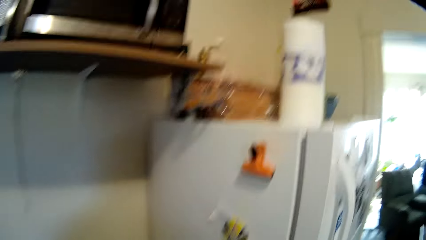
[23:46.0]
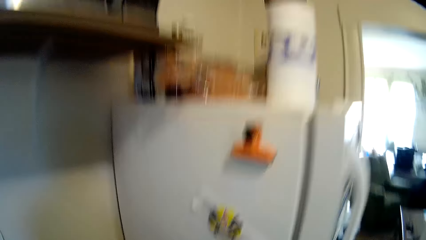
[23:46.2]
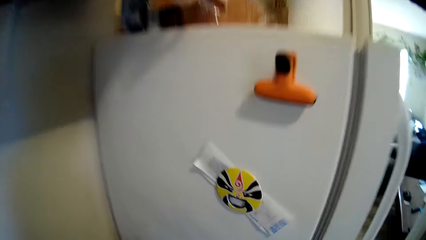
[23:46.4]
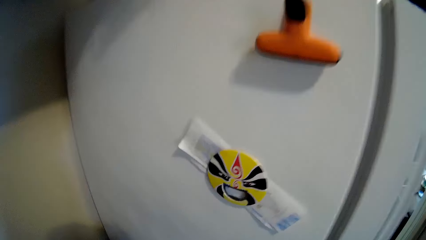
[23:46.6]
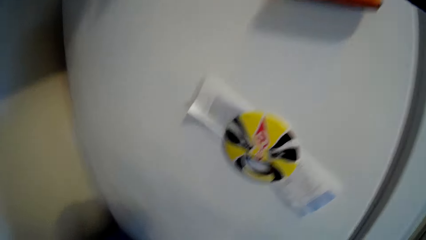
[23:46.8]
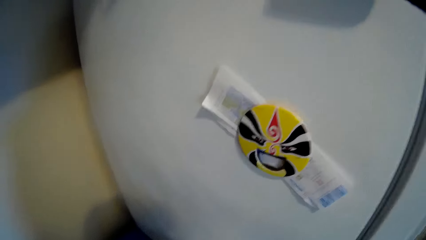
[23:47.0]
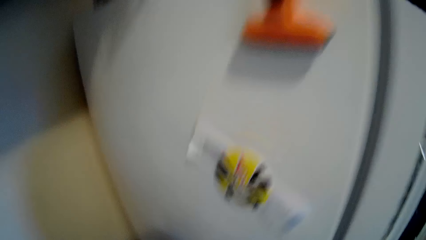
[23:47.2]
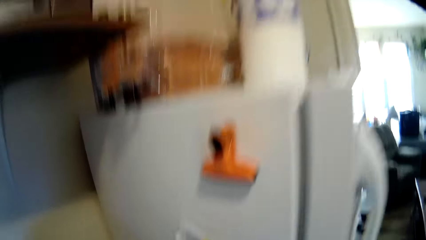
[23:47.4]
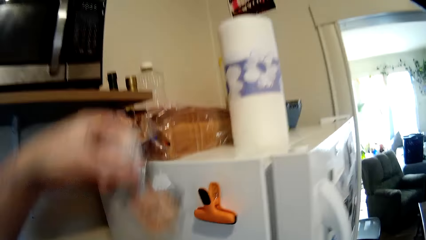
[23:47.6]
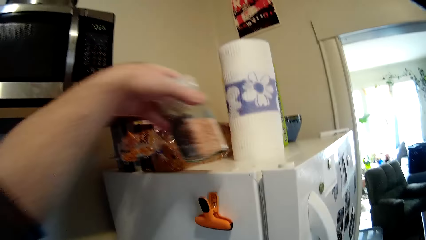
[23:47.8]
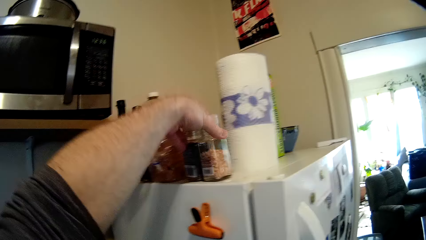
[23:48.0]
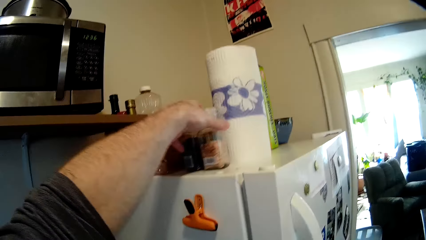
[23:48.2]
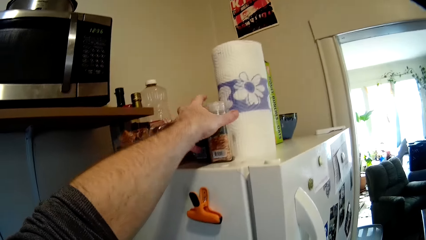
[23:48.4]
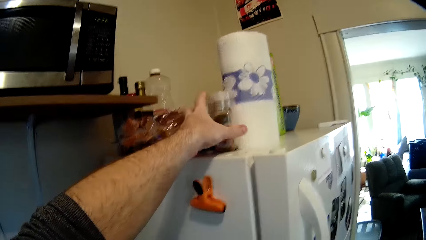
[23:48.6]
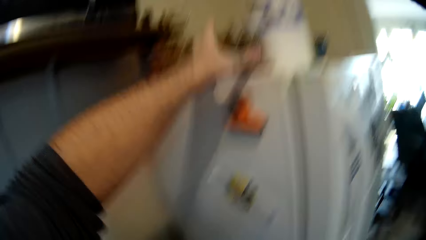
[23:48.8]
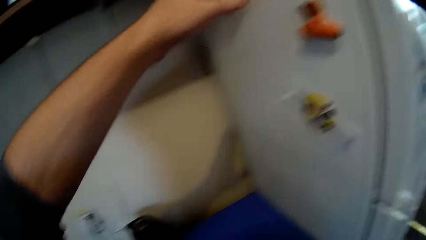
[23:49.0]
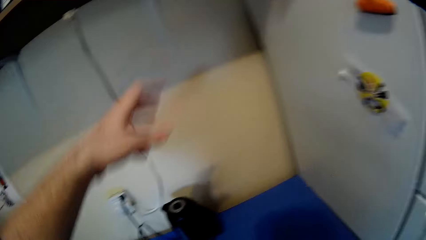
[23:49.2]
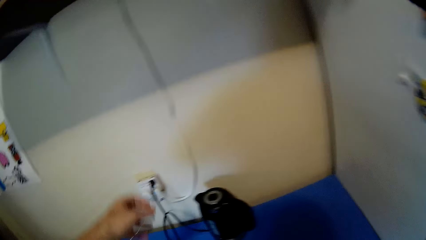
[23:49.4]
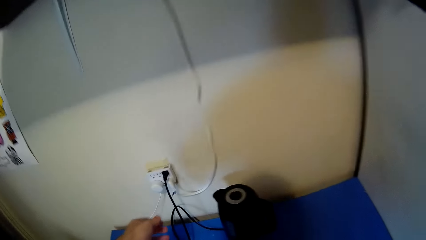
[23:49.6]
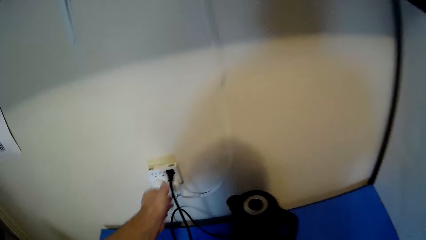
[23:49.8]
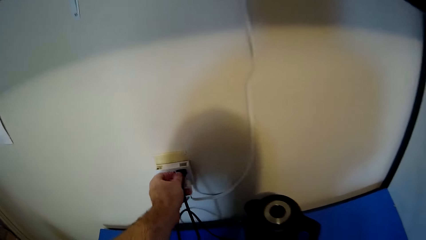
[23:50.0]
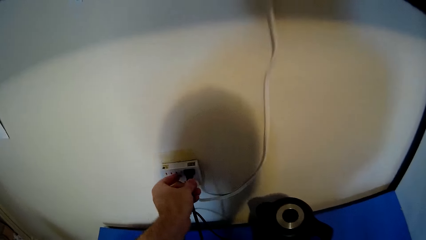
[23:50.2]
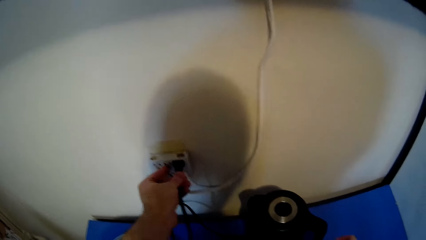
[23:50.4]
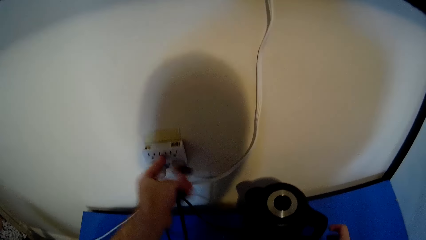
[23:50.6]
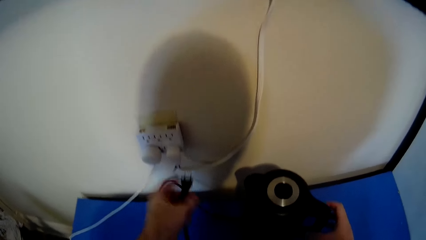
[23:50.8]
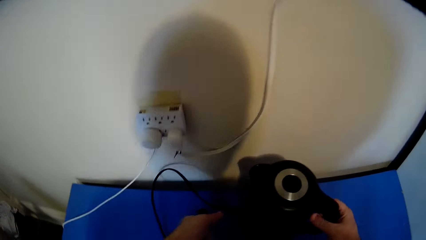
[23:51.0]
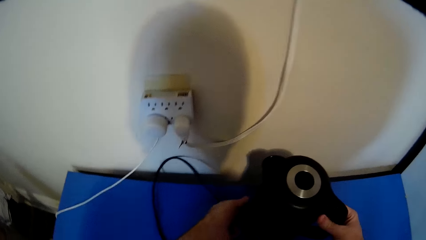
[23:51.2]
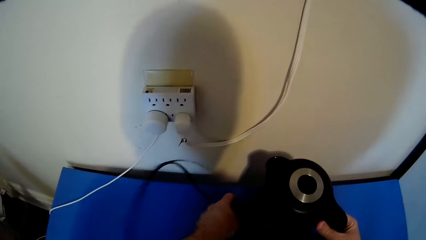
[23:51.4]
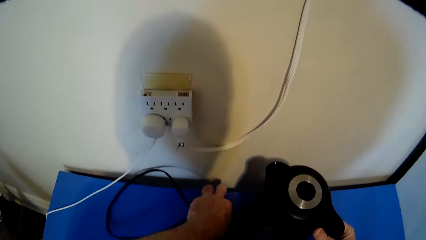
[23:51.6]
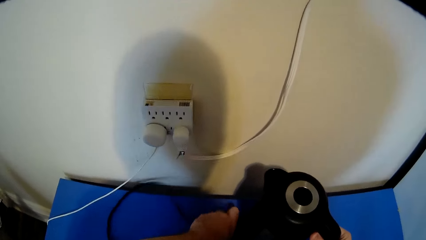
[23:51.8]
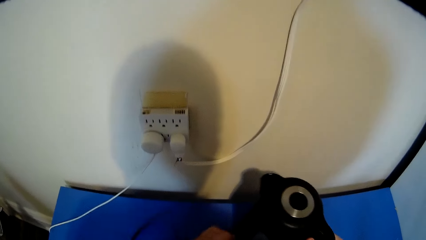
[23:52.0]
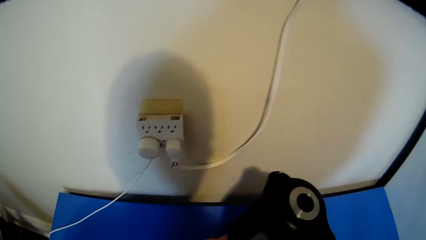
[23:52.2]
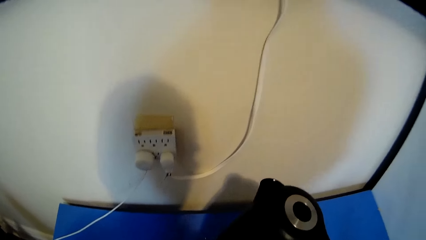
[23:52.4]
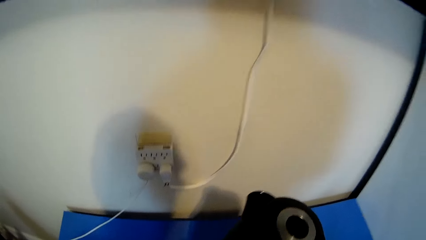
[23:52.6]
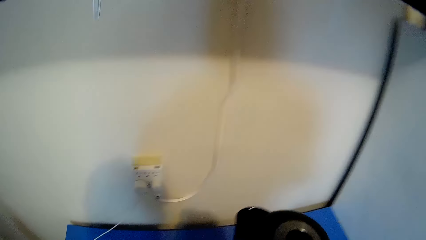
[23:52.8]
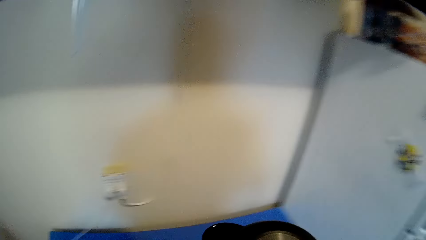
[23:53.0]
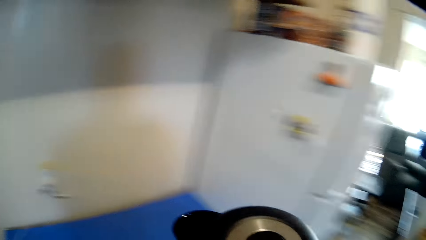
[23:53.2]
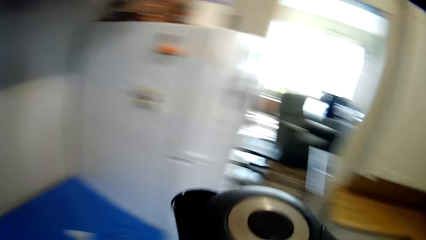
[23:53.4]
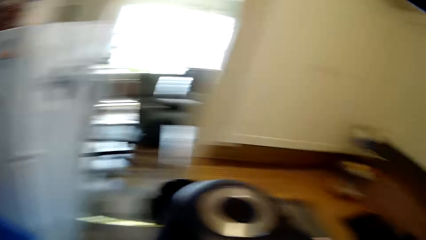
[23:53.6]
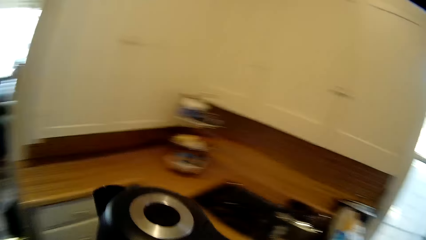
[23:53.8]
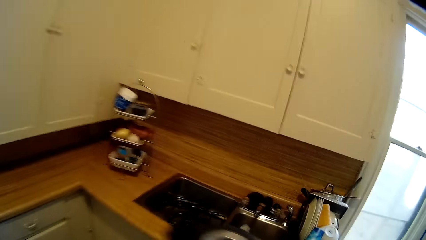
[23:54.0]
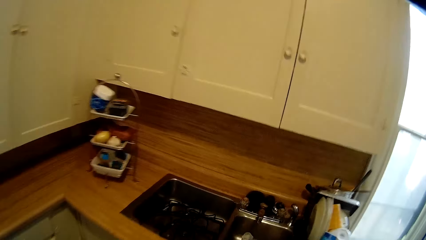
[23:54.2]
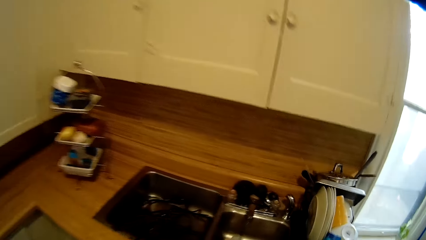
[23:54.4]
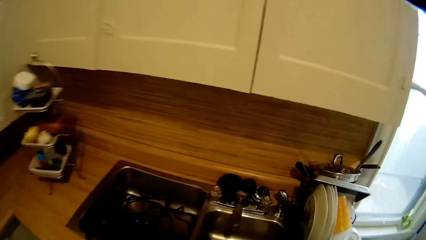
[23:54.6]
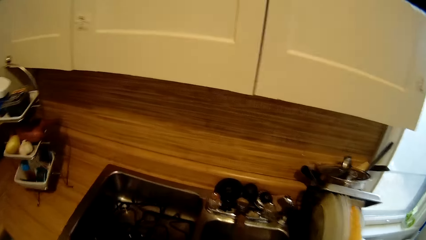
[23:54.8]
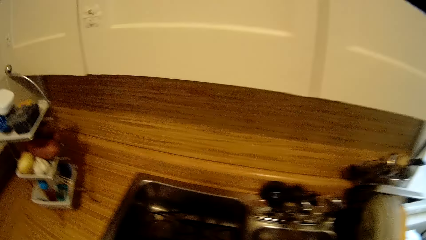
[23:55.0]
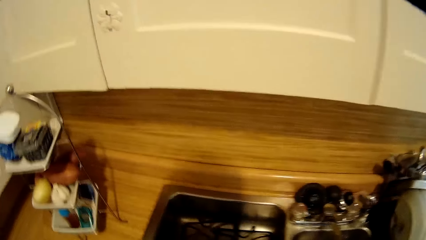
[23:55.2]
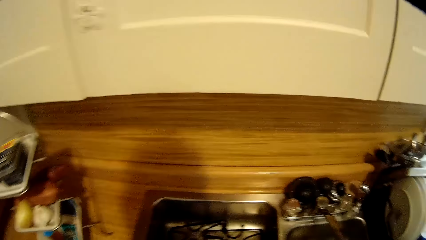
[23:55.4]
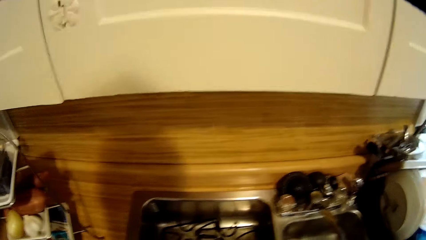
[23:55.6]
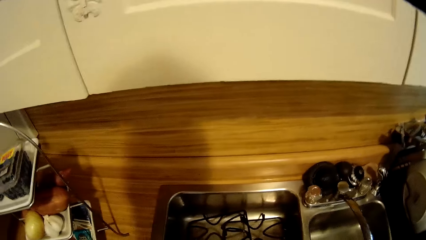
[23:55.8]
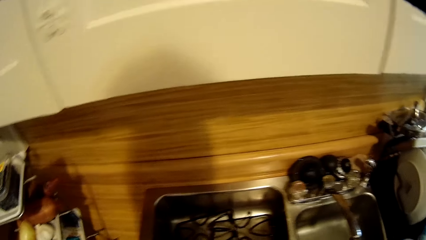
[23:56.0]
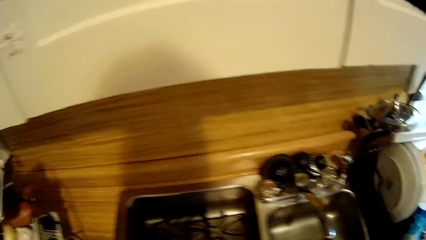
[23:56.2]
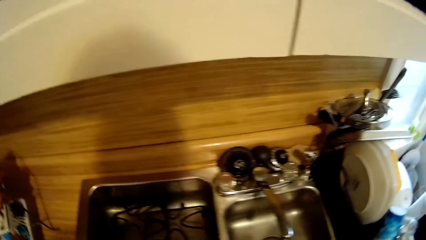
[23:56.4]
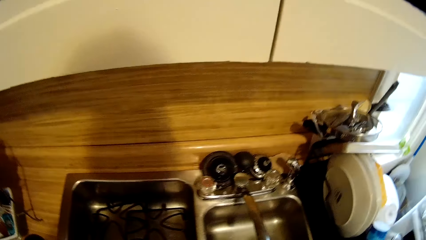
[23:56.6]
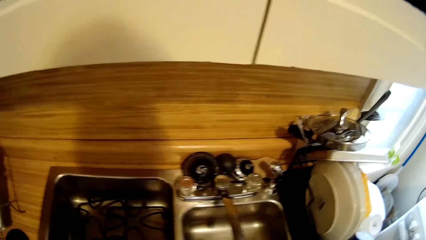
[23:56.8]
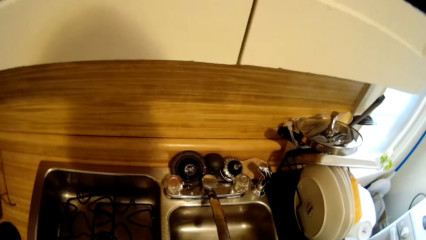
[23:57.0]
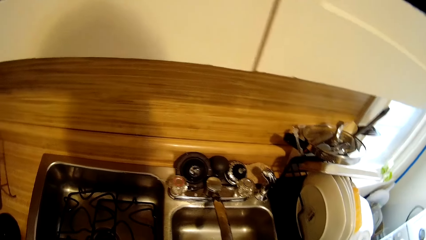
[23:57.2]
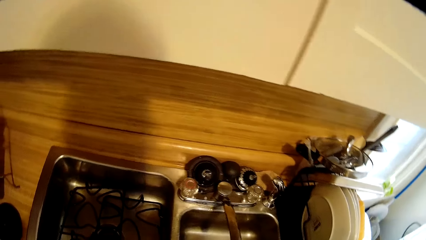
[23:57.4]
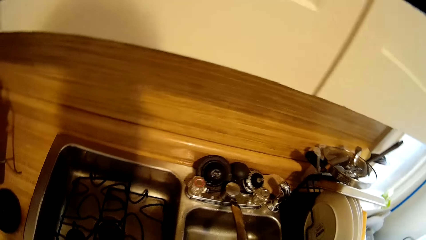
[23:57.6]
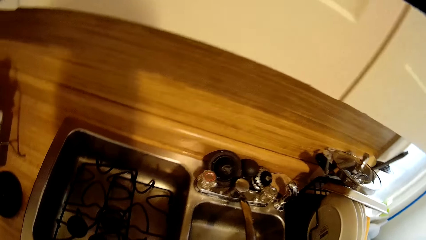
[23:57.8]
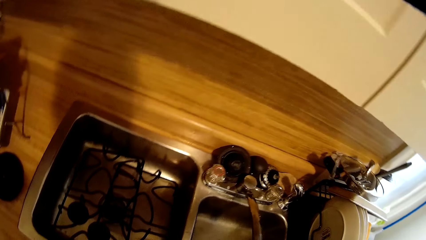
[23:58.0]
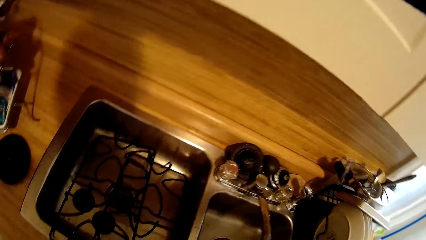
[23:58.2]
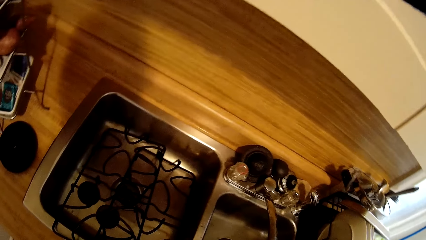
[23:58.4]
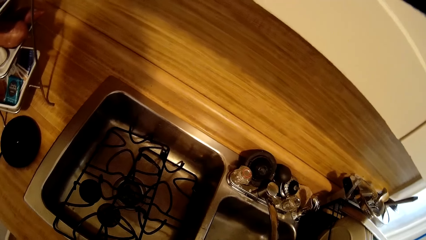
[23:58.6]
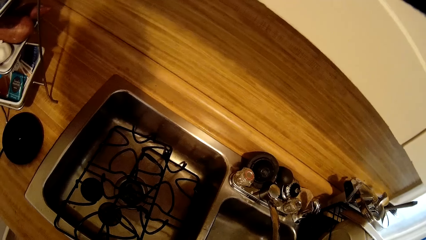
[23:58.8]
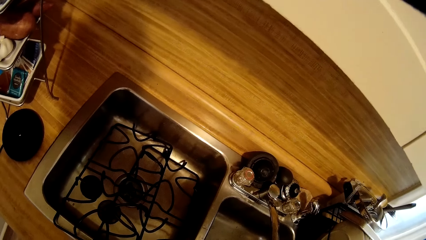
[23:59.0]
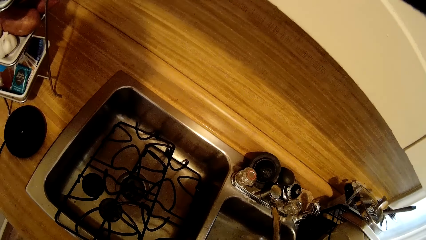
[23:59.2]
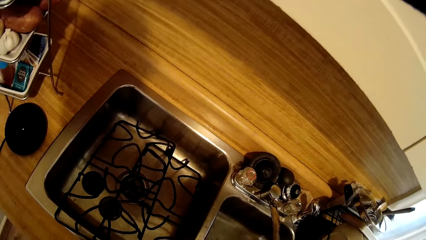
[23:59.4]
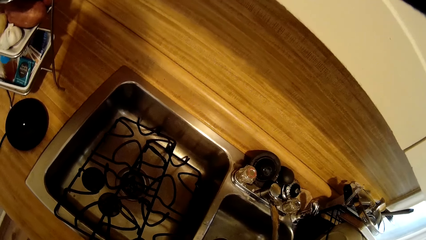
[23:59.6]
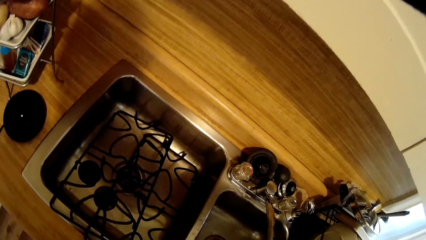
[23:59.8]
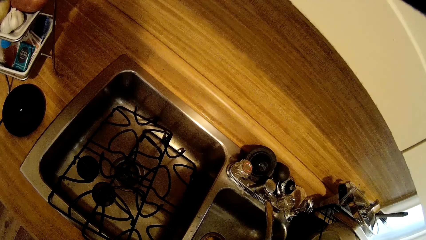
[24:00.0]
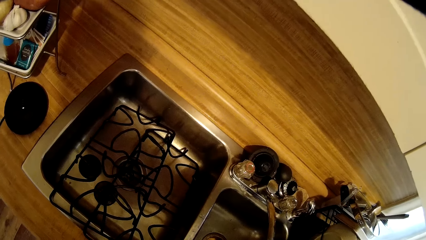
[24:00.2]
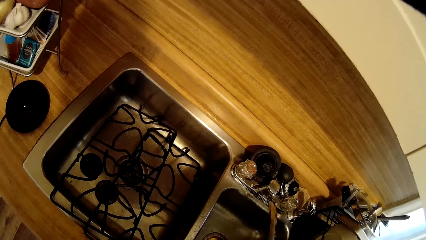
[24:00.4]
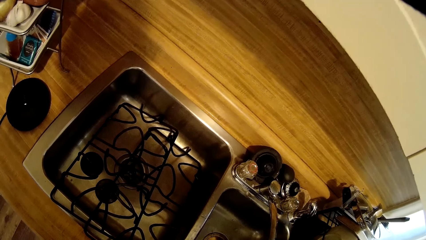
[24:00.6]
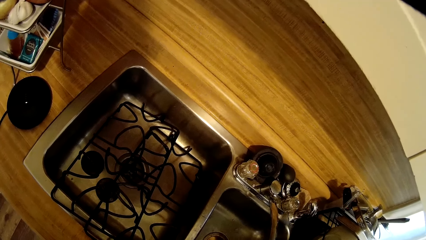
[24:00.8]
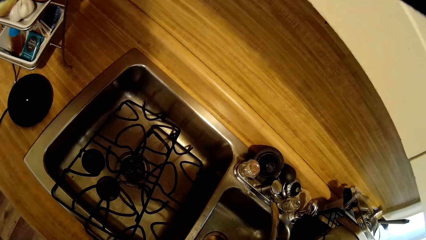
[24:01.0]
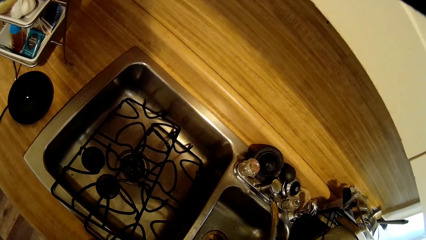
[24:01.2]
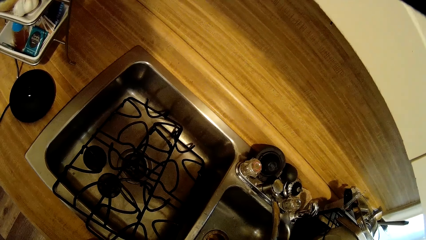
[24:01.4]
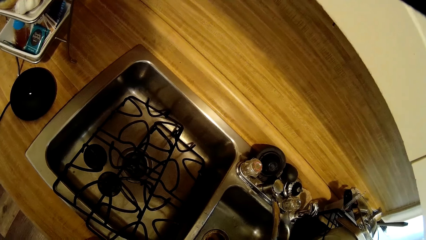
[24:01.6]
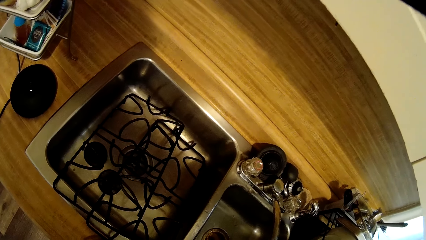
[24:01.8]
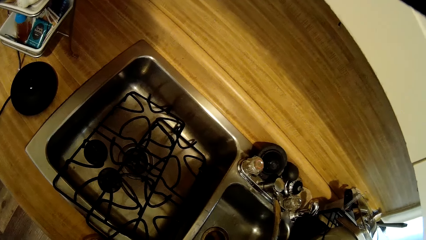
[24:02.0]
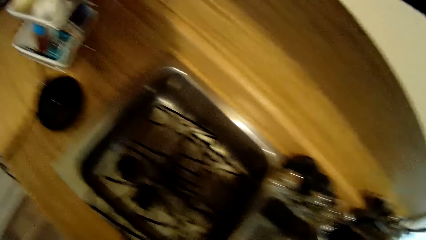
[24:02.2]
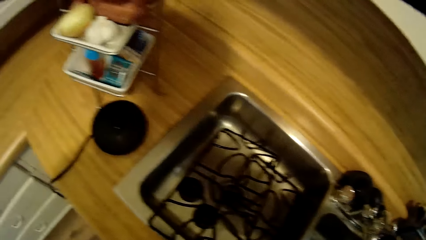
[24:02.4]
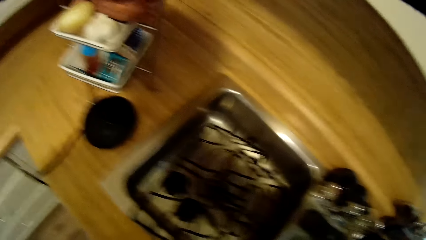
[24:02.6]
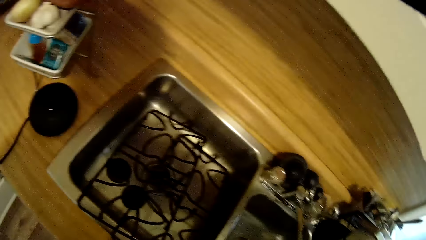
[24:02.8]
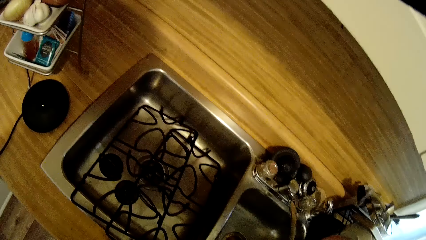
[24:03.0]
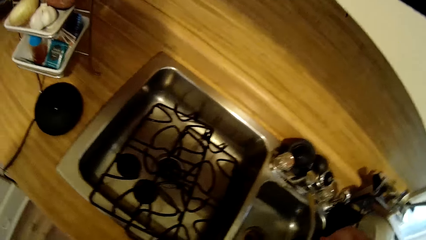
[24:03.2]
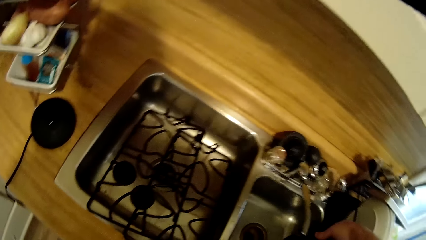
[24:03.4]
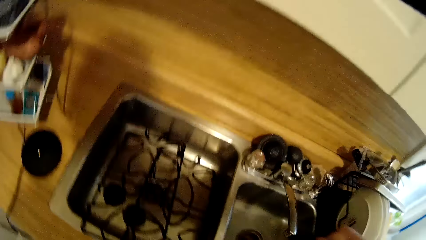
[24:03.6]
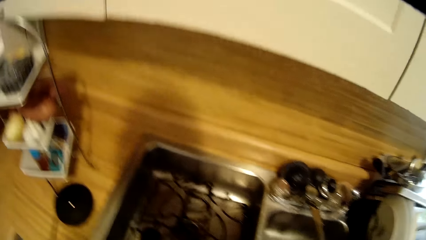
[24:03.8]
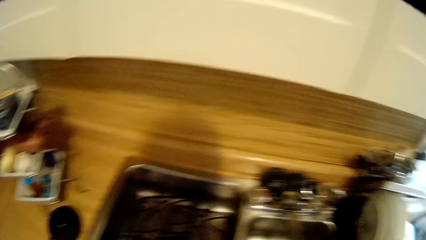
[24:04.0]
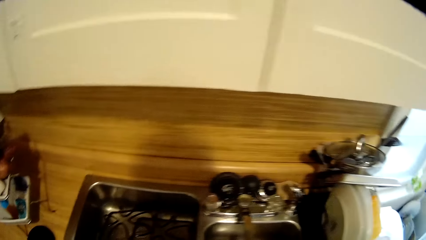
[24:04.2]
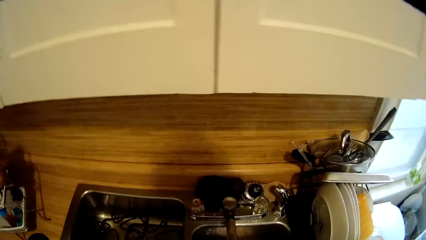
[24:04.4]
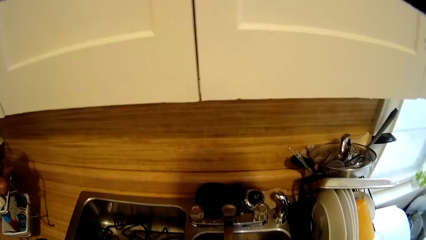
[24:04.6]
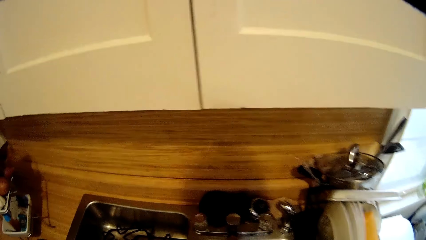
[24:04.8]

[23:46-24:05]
The camera wearer places something on top of the fridge. They unplug the electrical jug or cable from the socket. They walk around, pick up the electrical jug and look around the kitchen.
